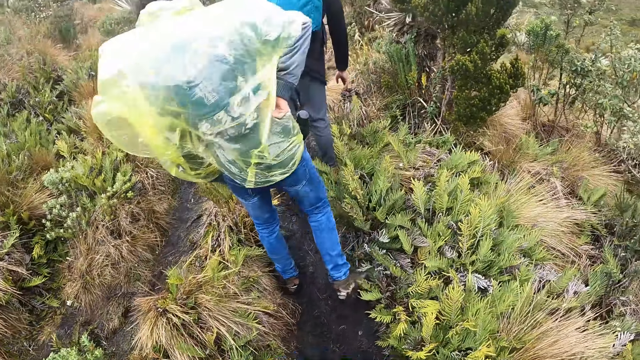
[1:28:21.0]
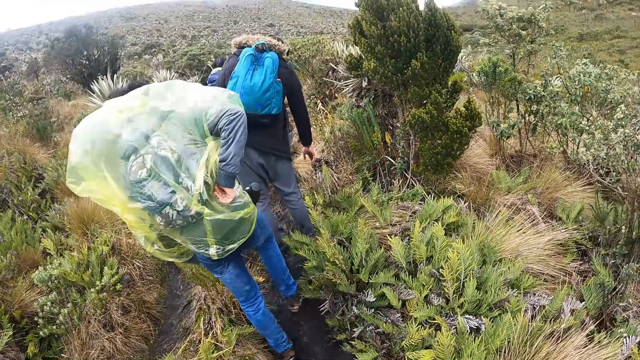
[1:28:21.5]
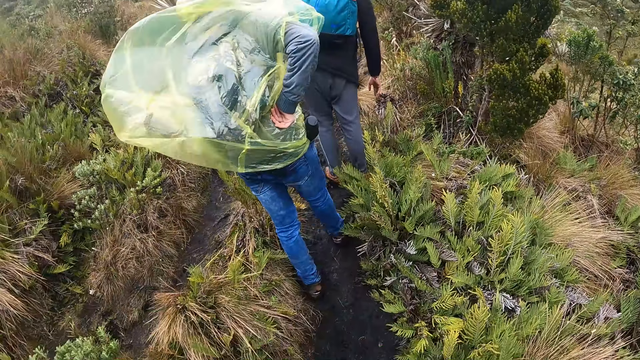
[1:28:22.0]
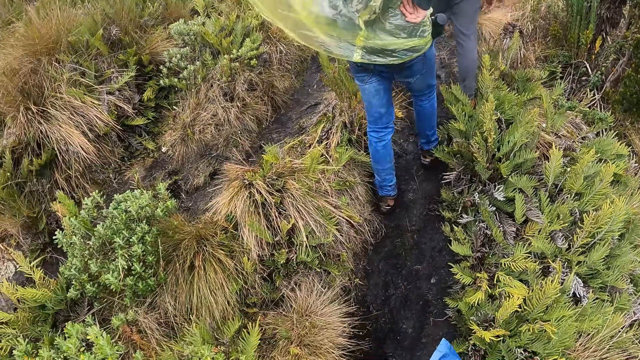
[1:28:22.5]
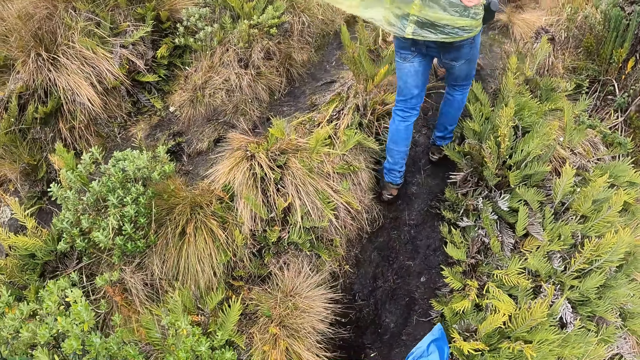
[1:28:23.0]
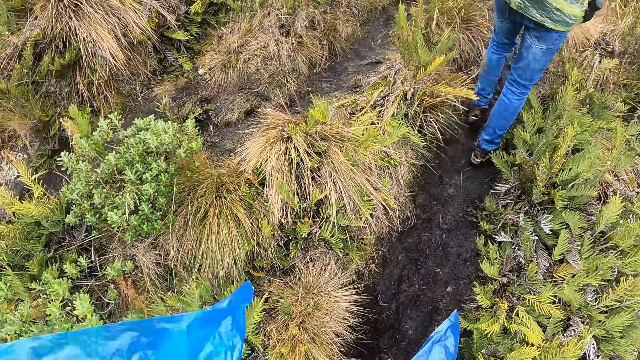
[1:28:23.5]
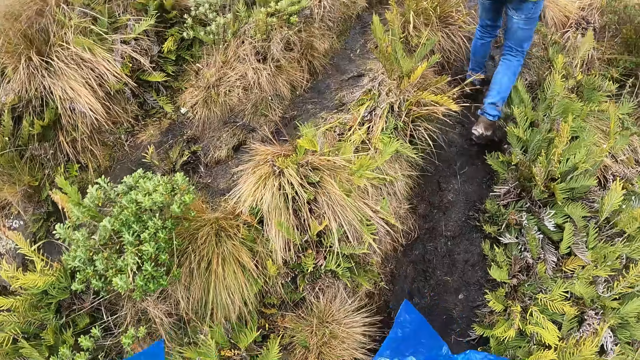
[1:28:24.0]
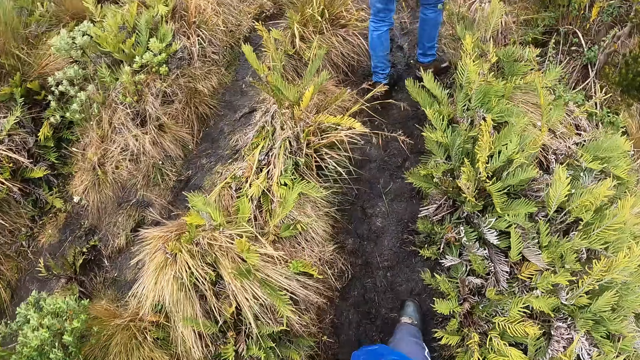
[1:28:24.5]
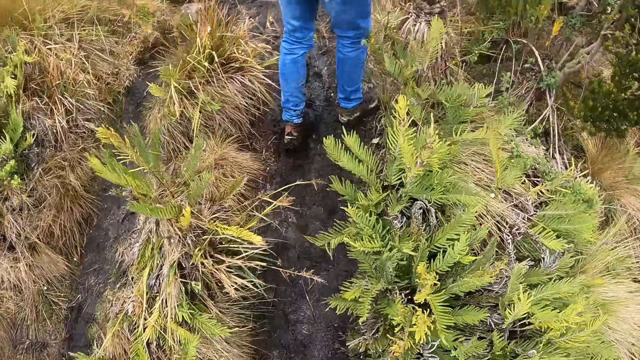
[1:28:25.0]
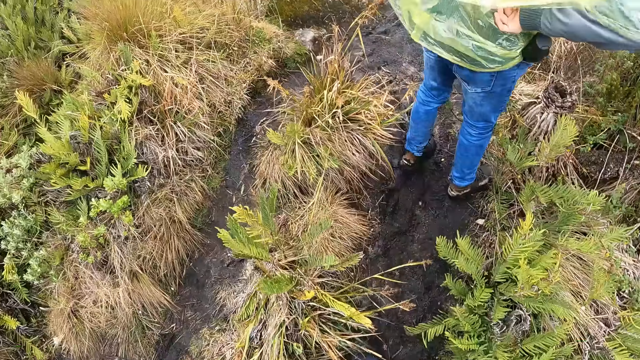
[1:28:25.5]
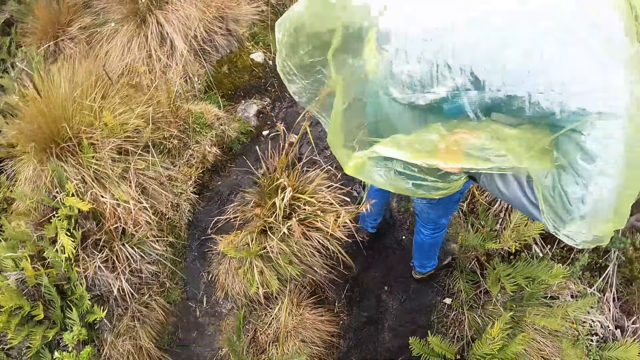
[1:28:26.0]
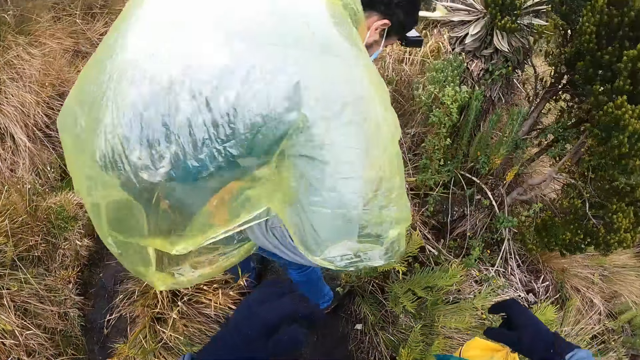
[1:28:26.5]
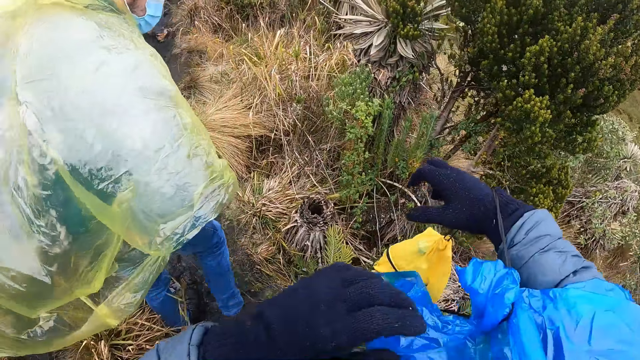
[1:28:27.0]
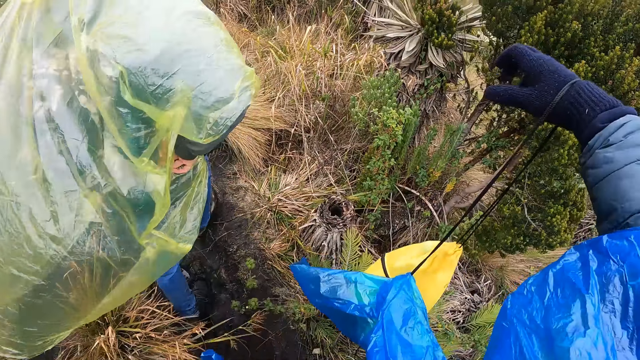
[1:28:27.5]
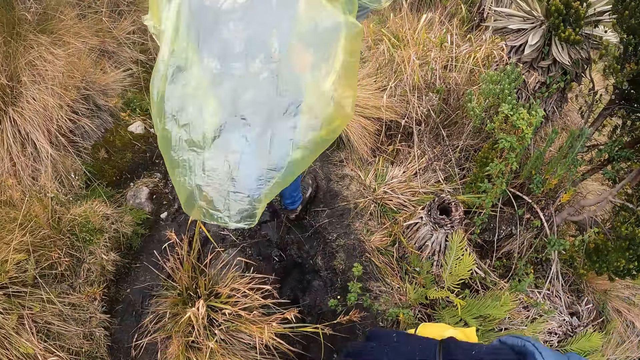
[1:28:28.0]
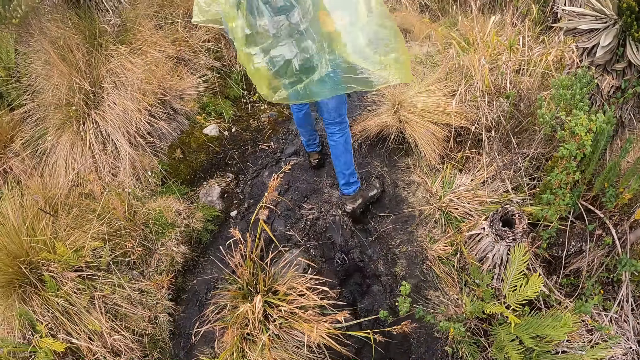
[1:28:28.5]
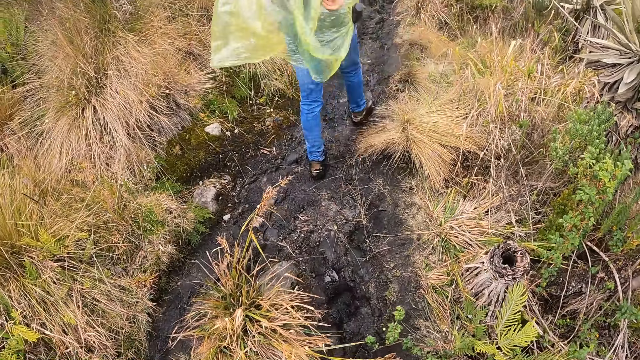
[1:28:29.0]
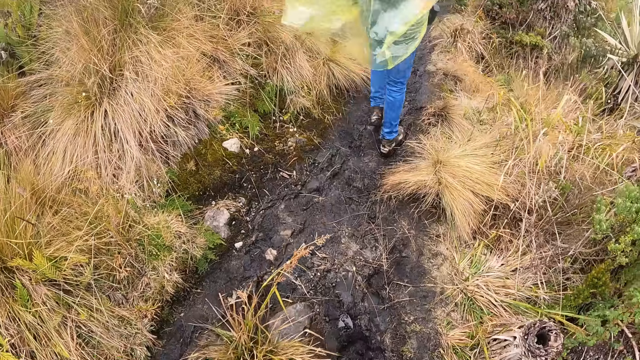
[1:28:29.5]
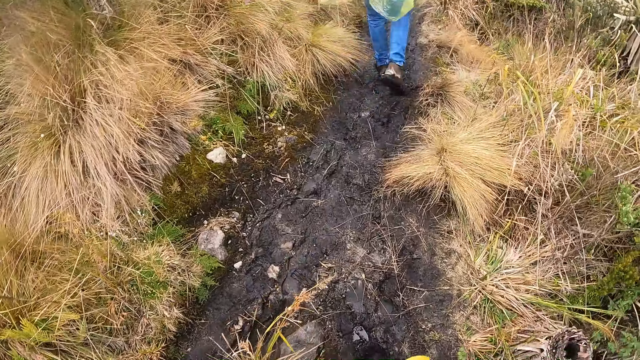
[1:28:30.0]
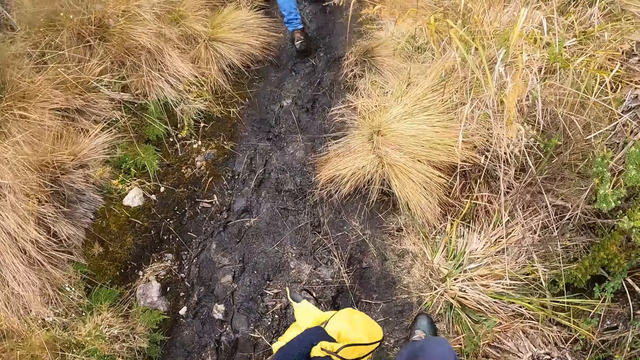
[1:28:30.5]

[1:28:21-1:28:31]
The camera wearer frees her raincoat from a sling bag on her right hand with her left hand. She removes the sling bag from her right hand with her left hand.

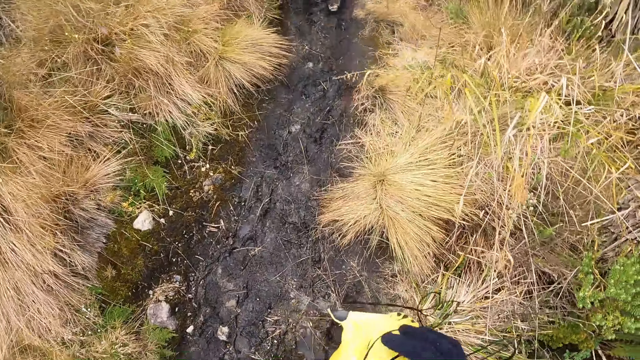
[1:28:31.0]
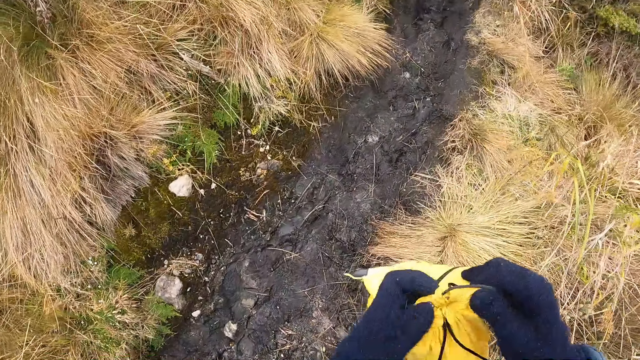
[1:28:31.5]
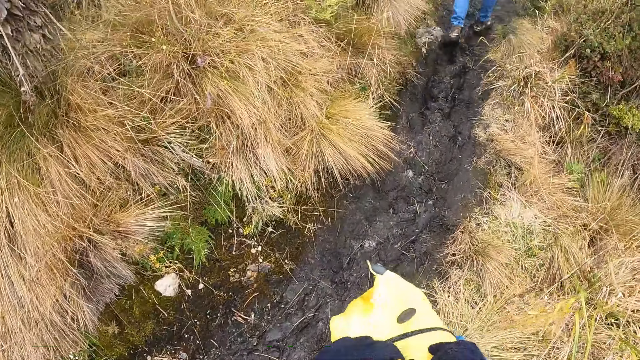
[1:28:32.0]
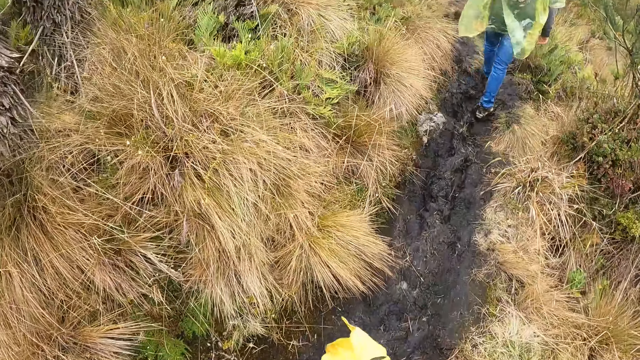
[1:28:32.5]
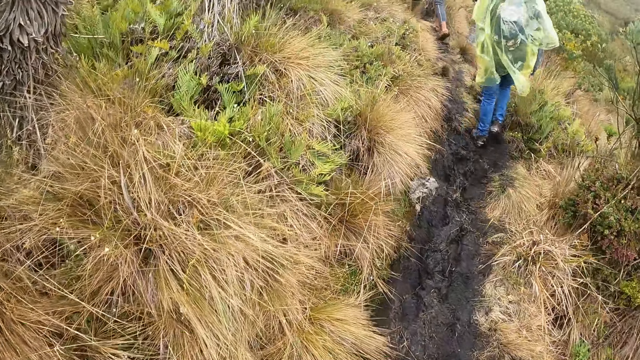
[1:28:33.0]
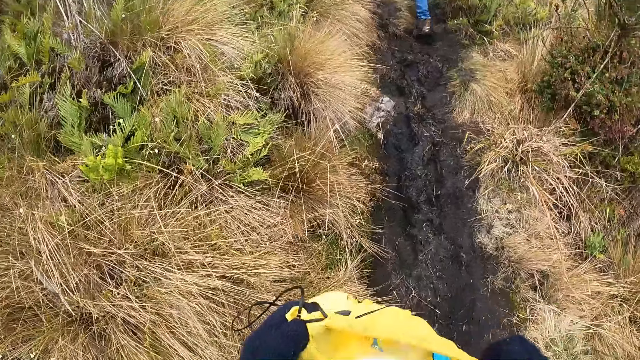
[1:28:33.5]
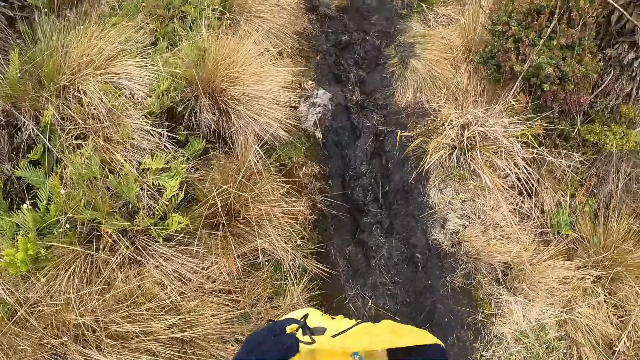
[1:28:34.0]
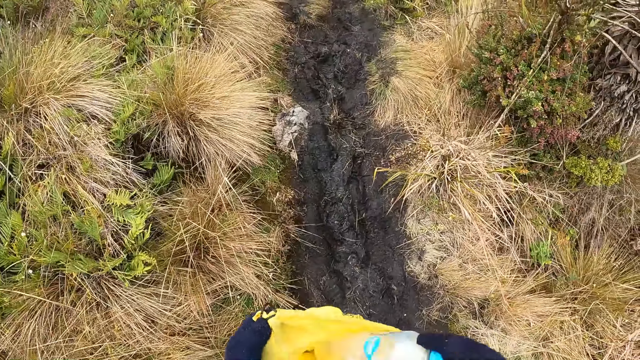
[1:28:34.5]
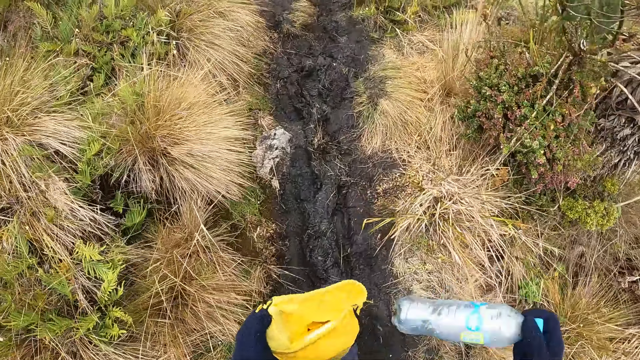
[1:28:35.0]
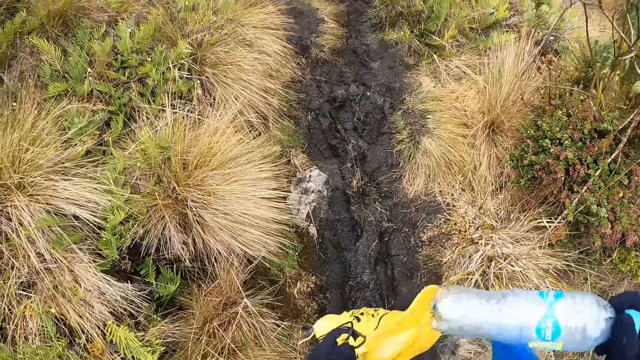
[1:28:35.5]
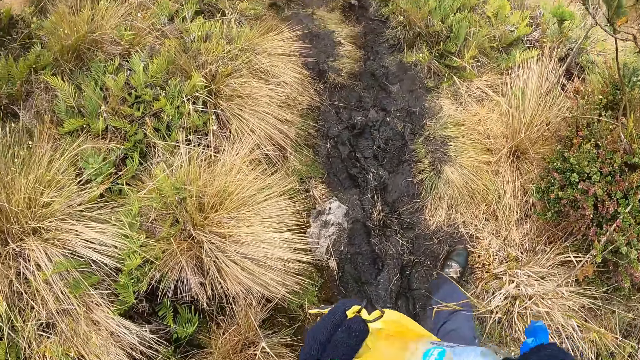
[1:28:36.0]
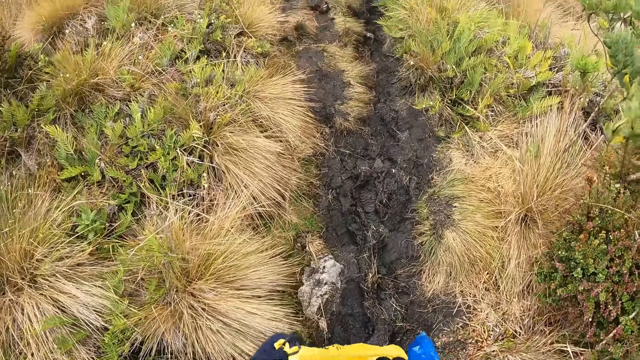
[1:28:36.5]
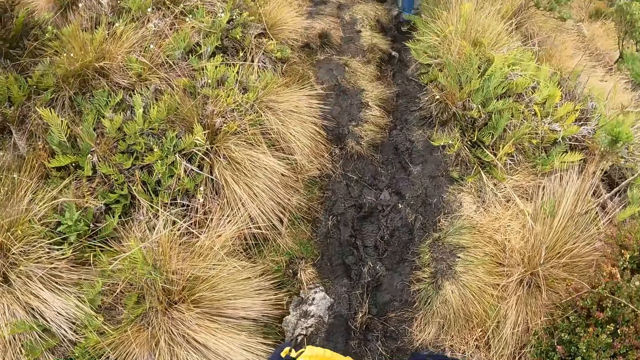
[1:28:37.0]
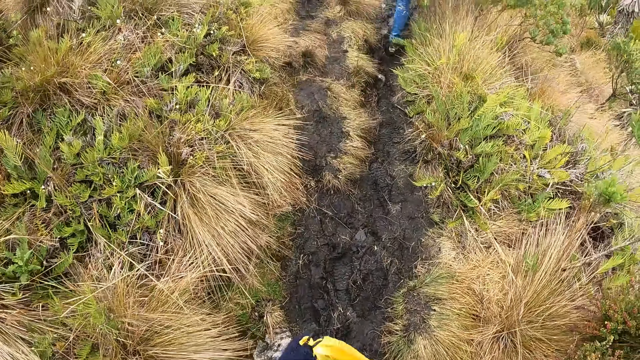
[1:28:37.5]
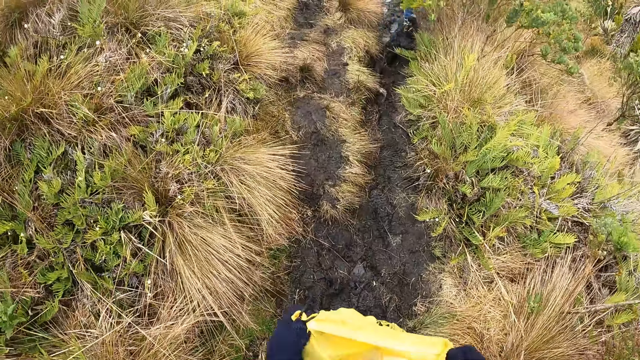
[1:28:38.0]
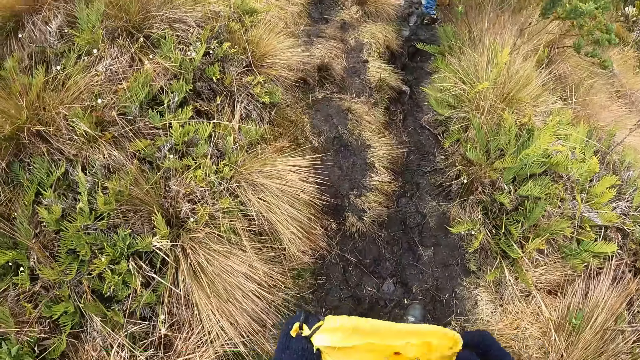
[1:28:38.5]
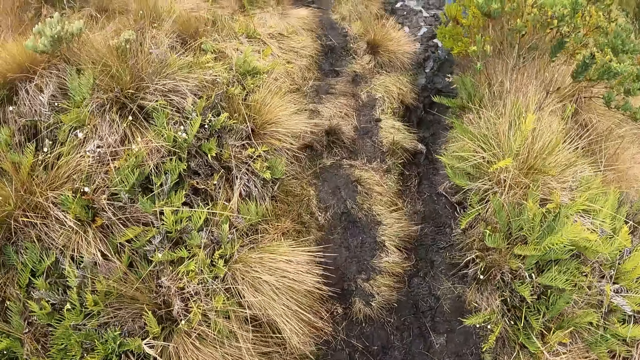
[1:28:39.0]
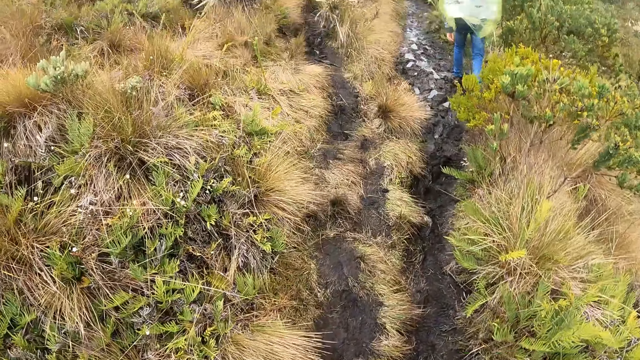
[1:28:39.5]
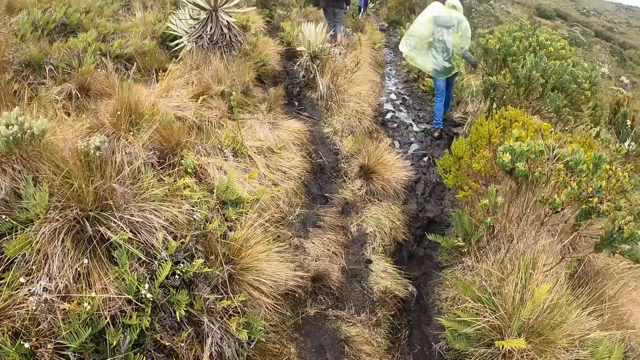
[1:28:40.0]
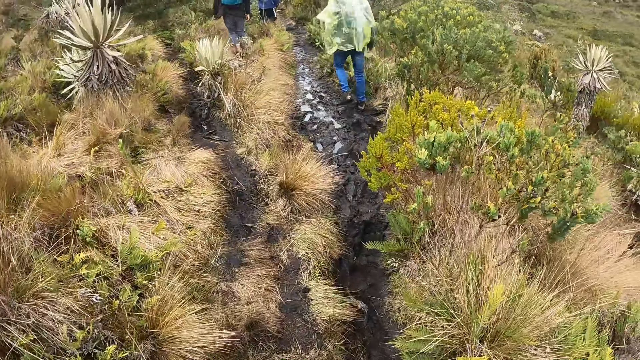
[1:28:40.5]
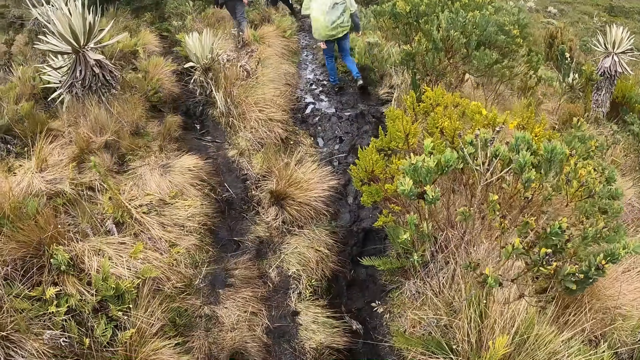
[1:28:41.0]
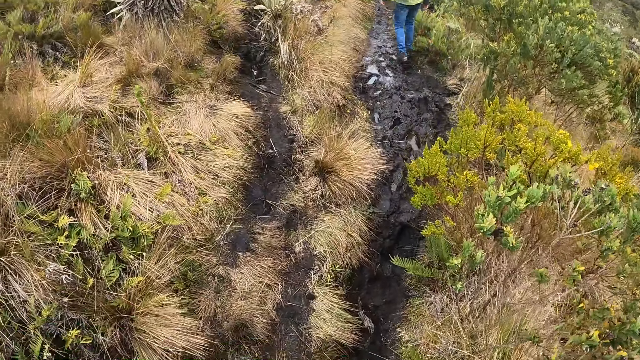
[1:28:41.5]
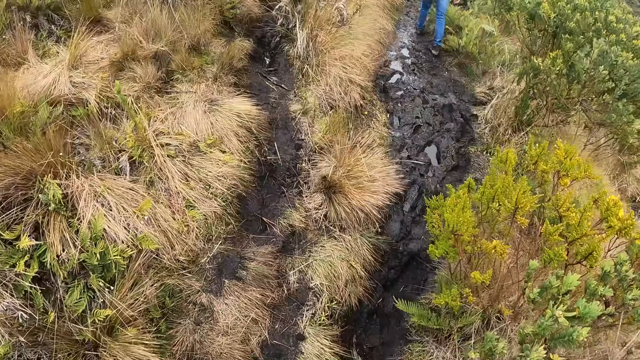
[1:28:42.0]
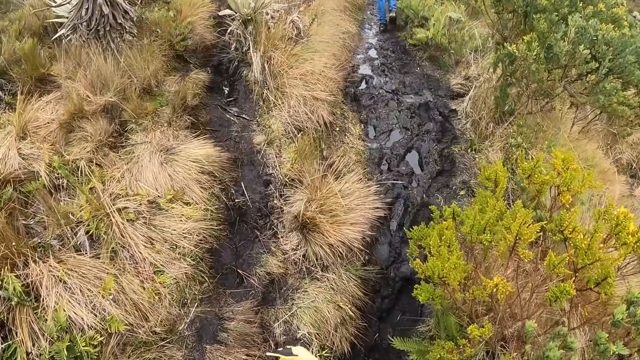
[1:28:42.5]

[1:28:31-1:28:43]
The camera wearer opens the sling bag in her hands. She holds the bag. She walks through a path. She picks up a water bottle from the sling bag with her right hand. She shakes the bottle. She puts the water bottle in the sling bag with her right hand.
